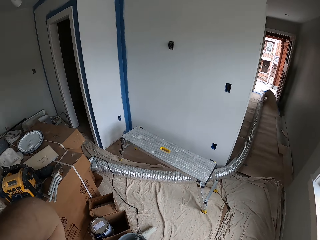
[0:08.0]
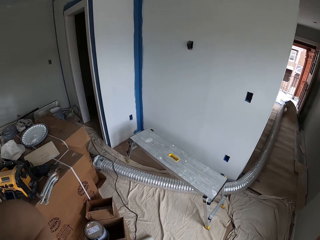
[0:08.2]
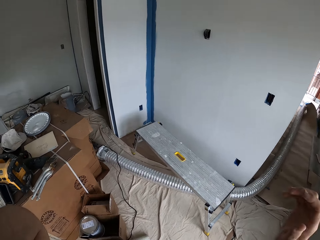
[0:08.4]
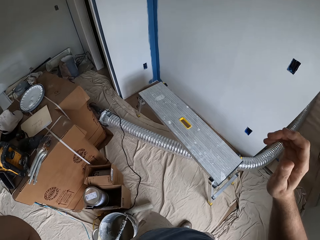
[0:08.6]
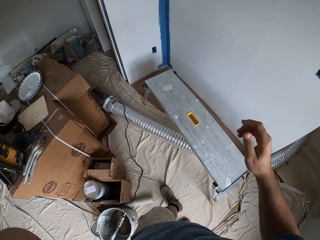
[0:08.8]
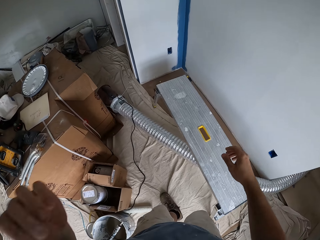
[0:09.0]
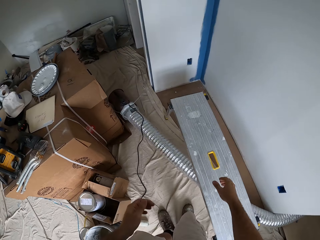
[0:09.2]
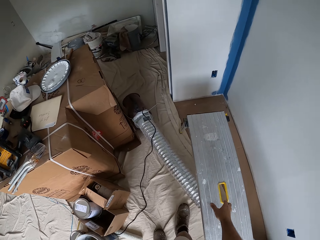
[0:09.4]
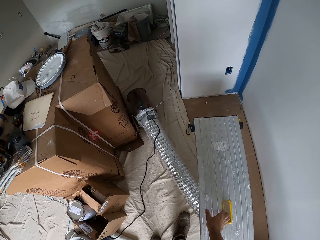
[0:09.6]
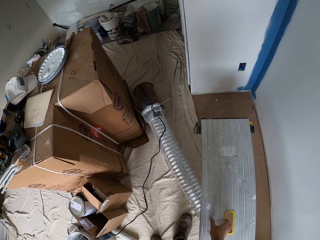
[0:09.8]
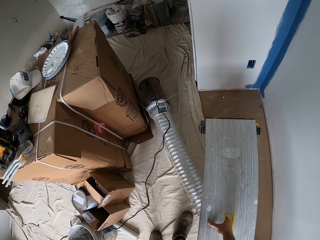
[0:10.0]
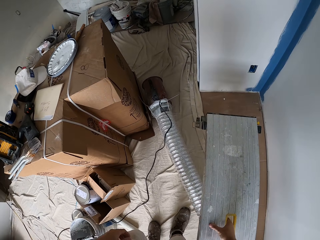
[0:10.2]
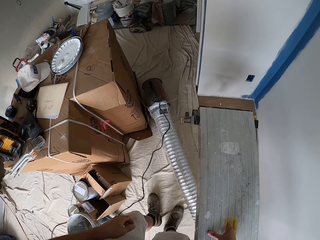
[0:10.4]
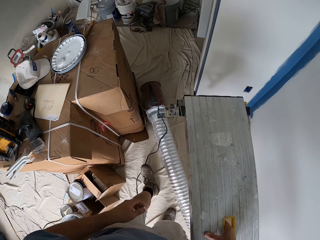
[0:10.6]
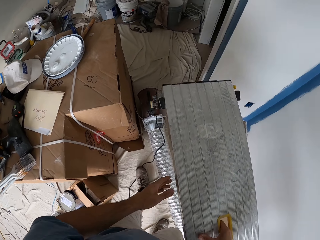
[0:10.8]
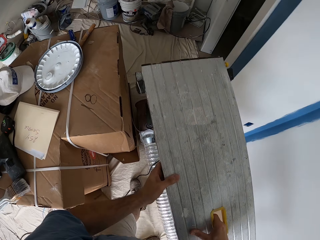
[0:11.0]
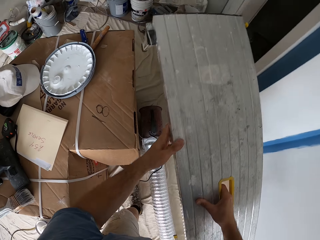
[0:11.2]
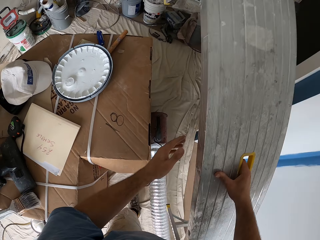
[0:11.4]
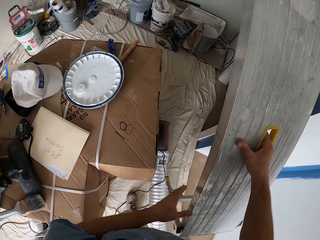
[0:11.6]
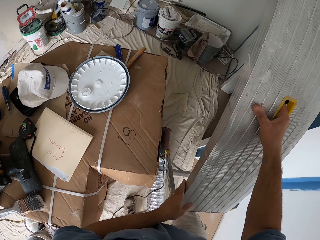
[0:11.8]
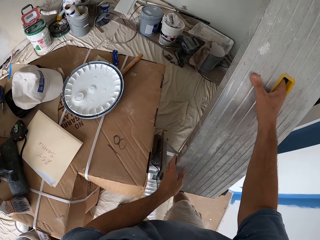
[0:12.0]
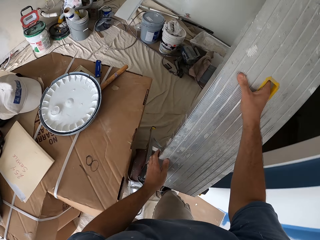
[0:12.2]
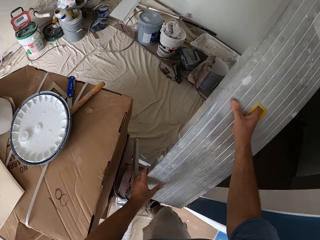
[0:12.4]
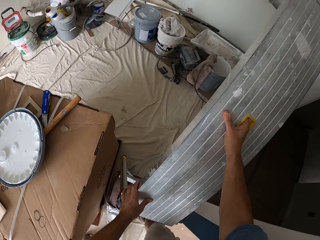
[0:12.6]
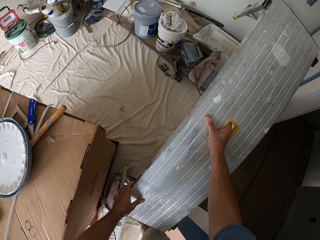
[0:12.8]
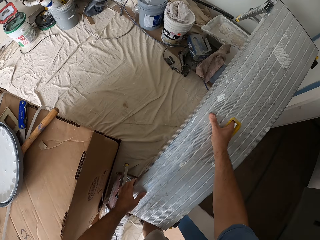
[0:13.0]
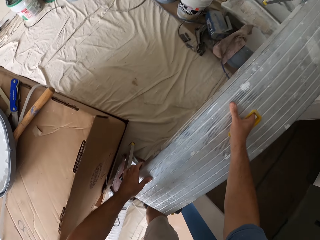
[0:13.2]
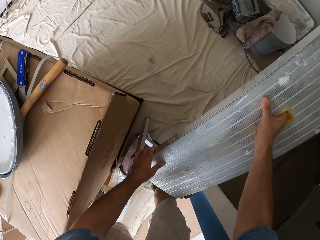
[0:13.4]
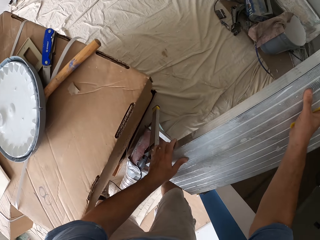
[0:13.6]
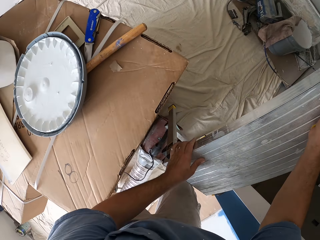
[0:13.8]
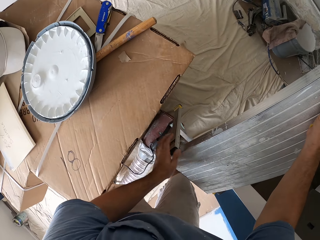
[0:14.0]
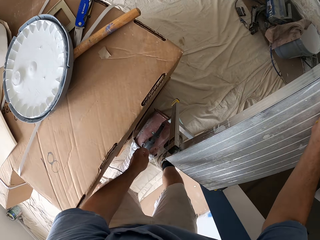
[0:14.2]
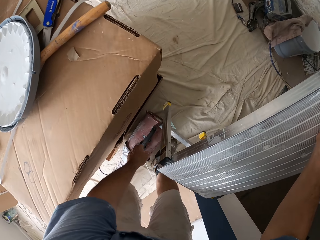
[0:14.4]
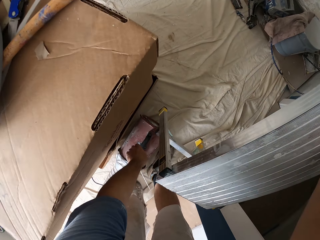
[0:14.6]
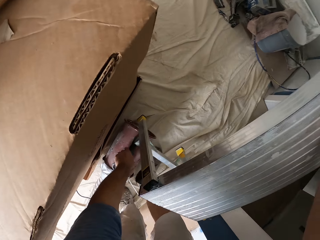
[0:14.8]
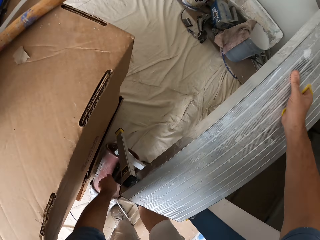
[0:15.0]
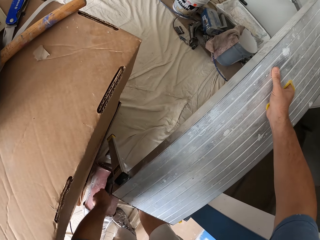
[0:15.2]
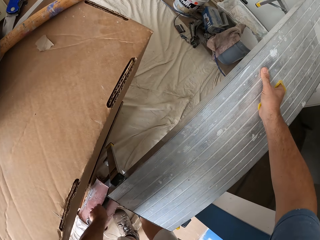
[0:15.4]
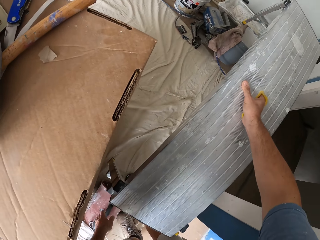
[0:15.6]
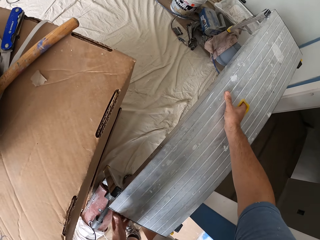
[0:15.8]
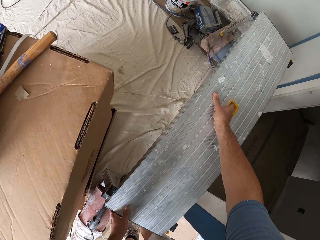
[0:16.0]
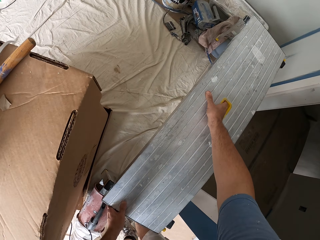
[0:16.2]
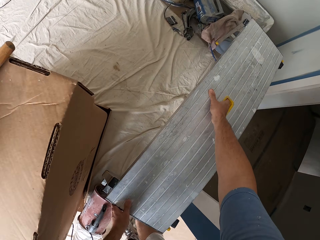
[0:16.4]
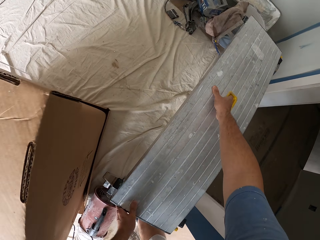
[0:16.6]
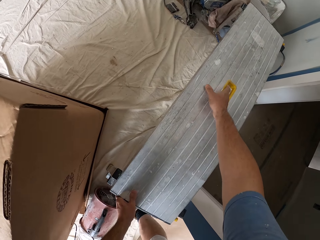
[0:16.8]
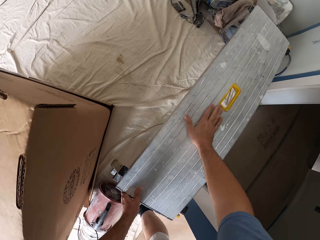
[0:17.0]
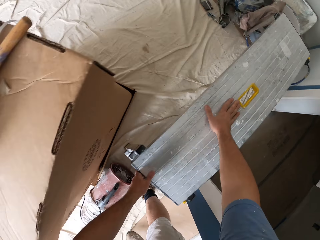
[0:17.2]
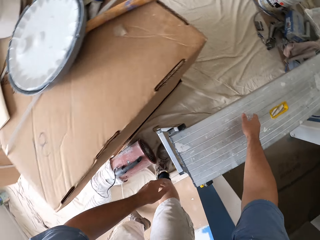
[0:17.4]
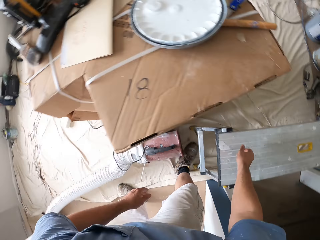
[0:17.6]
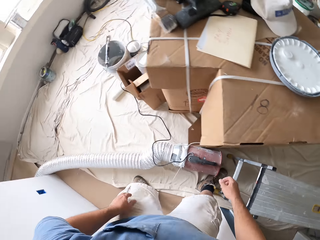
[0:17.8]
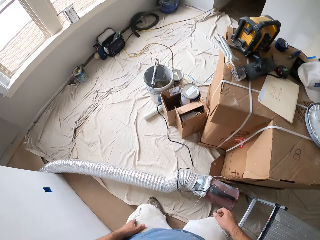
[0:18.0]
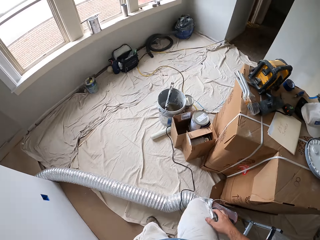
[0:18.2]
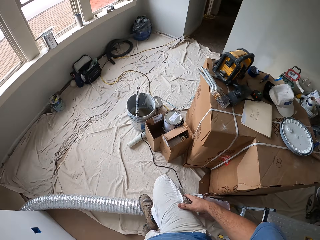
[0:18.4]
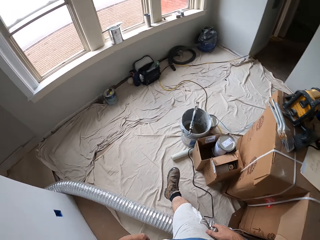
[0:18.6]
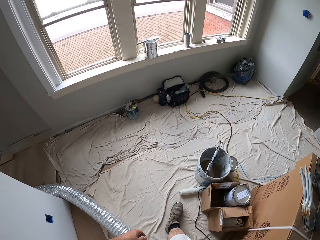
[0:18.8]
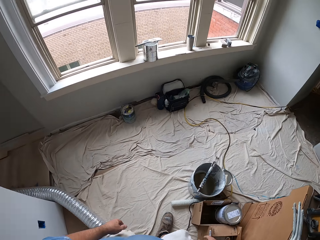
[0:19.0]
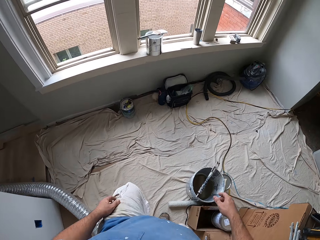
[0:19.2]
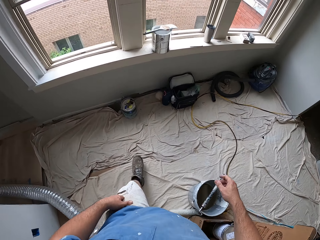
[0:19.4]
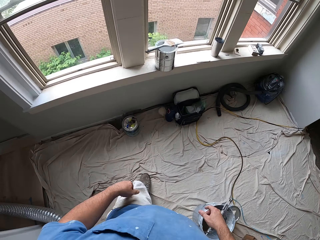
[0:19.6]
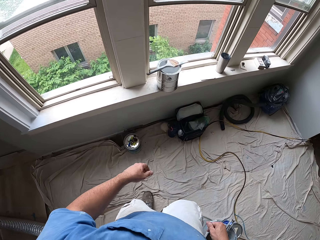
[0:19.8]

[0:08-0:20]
The camera wearer carries the metal bench. They take the bench. They walk to the doorway of the room. They move a lamp. They drop the metal bench. They walk towards the window. They walk around the room.

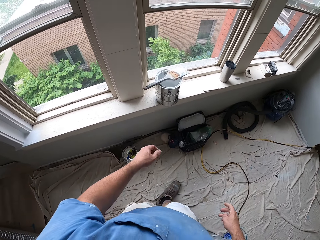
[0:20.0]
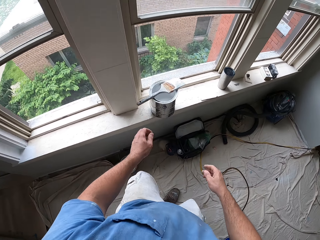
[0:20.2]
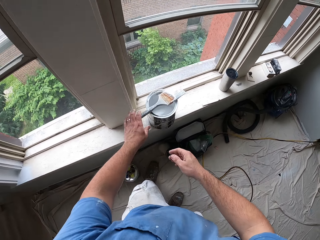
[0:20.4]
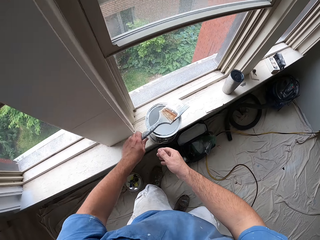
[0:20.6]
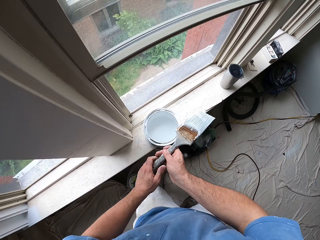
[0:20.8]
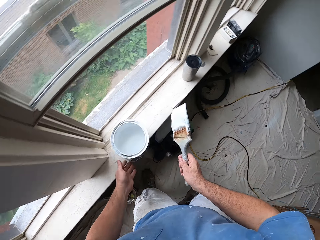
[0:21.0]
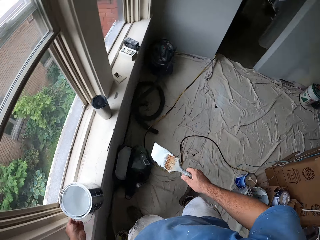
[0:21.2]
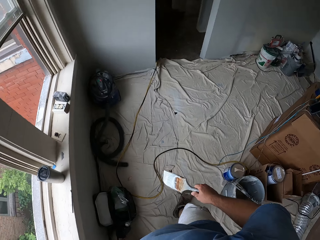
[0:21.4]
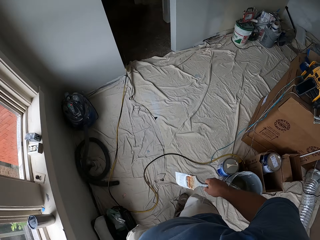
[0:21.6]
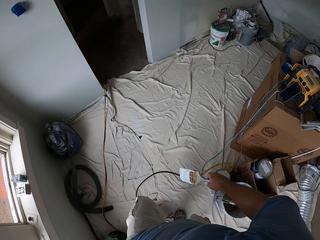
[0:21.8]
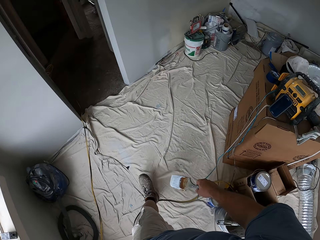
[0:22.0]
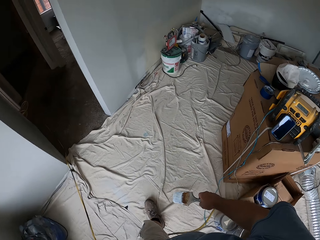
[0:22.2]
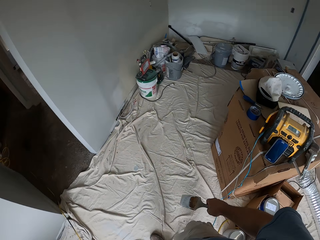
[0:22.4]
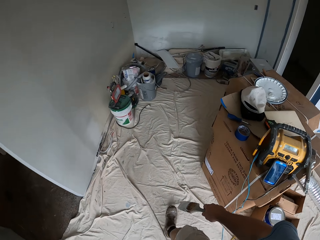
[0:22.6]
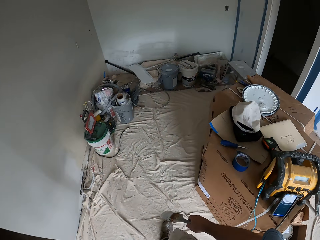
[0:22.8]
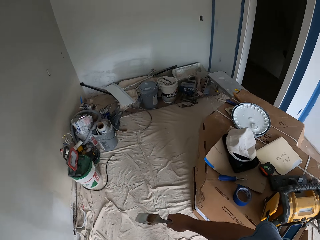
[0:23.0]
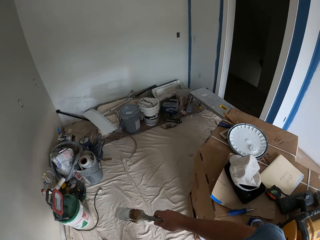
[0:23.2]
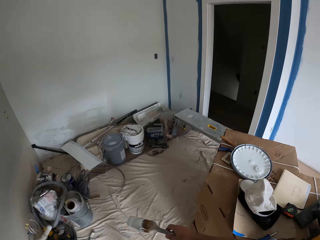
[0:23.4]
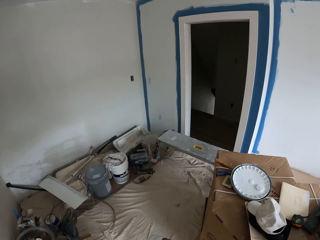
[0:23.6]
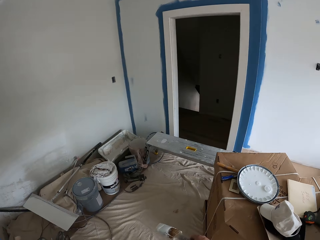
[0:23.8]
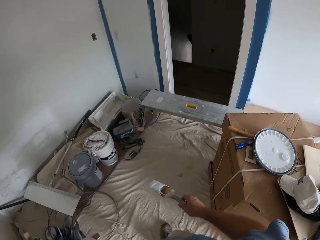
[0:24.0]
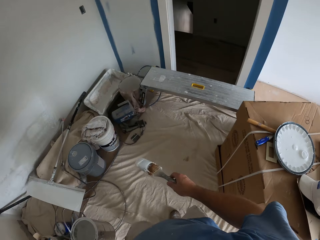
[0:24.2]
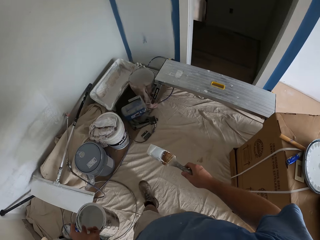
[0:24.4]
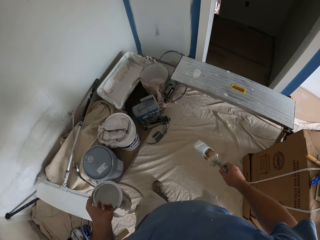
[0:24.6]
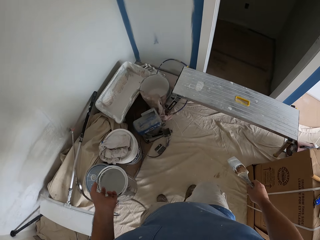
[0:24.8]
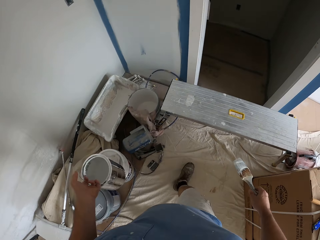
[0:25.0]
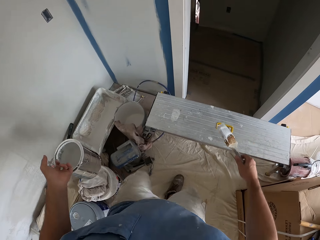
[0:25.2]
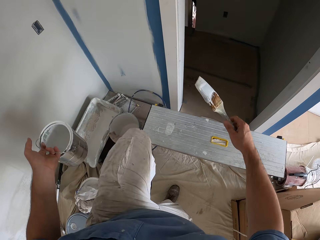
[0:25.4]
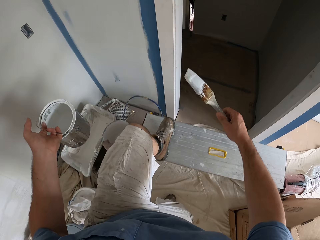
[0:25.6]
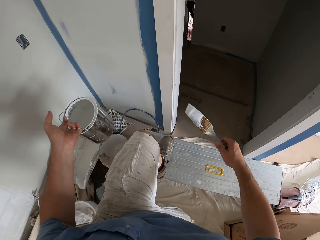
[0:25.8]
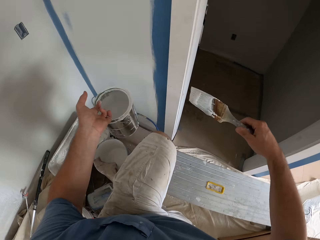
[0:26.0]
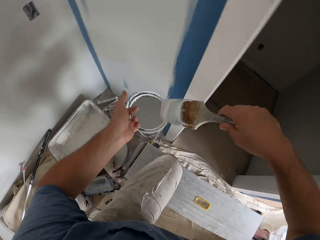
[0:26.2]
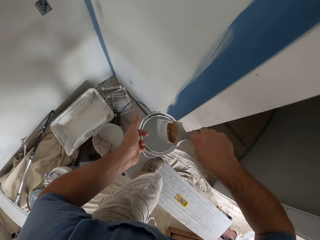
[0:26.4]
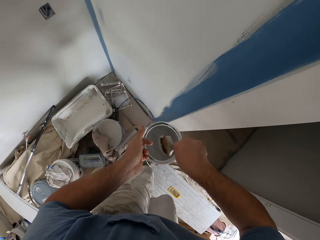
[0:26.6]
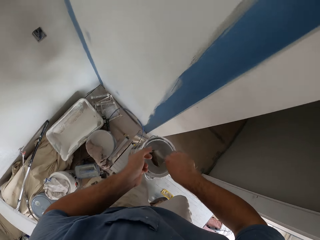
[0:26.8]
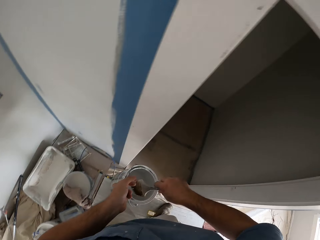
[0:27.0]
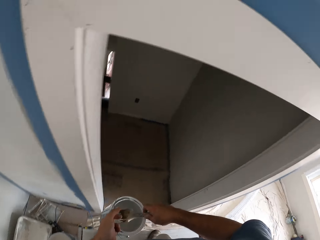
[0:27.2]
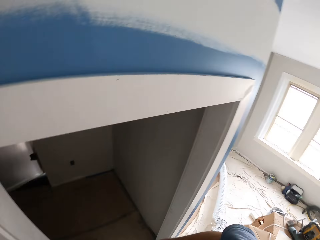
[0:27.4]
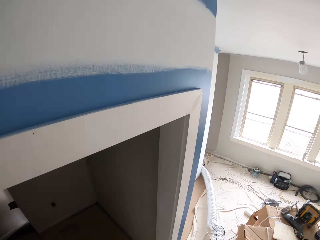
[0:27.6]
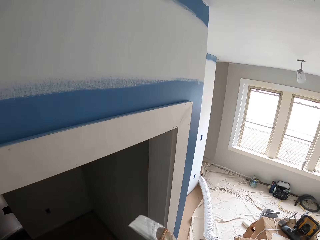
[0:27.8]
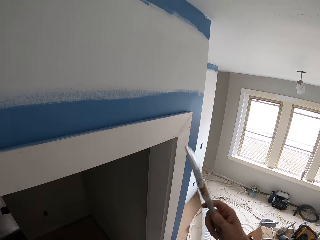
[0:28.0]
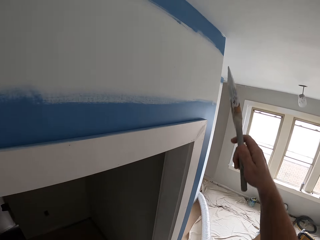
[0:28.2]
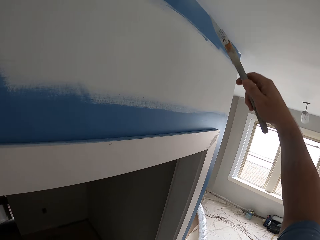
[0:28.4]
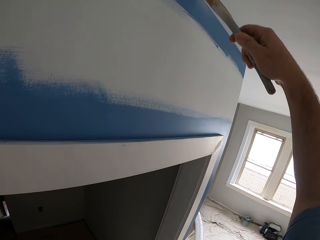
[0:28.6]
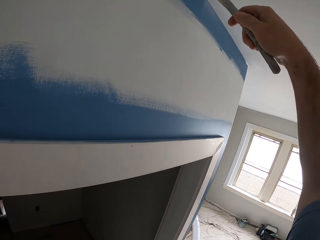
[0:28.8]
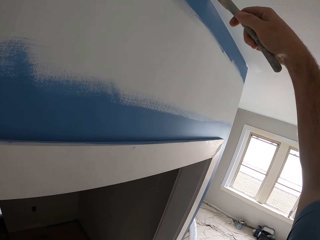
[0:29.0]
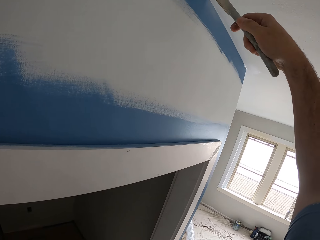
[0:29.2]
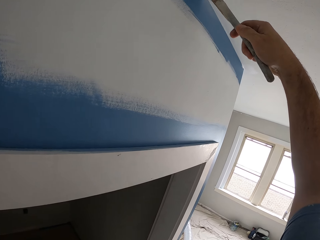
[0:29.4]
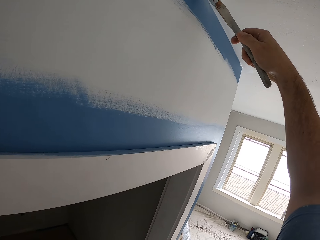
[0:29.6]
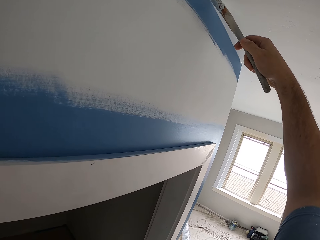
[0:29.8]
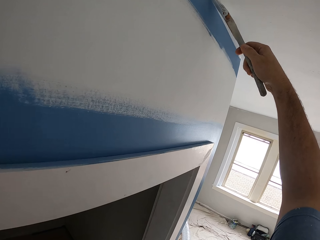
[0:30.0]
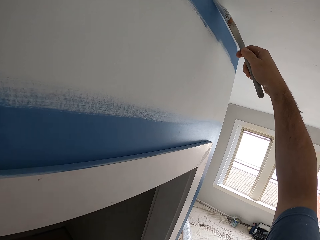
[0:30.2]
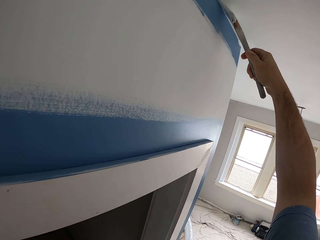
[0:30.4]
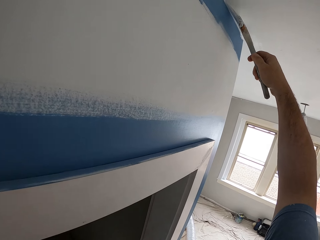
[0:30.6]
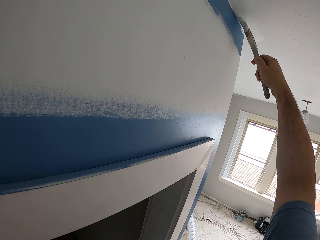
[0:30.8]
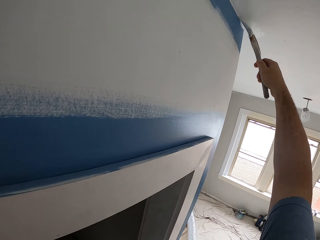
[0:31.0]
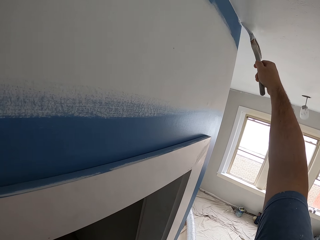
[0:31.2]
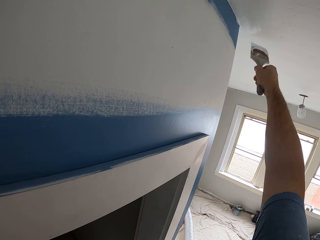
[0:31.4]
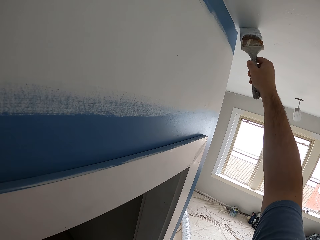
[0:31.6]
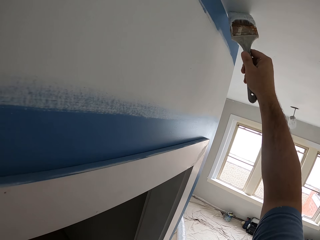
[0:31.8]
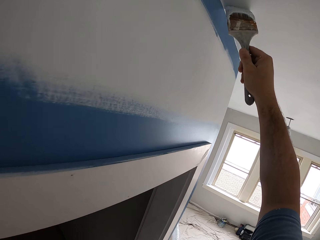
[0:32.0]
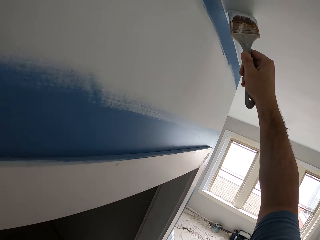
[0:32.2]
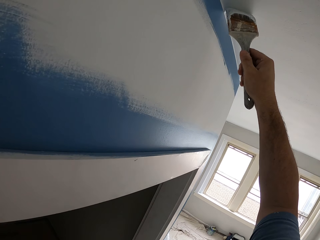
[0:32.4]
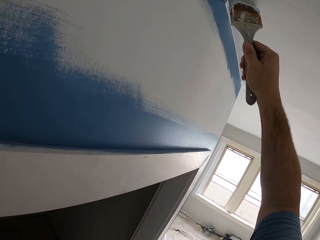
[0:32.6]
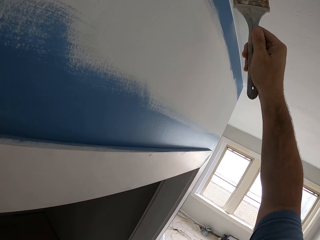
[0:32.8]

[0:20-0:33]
The camera wearer picks up a paint brush. They take a container. They carry a bucket of paint. They walk towards the doorway. They walk around the room. They climb the metal bench. They dip the paint brush in the bucket of paint. They paint the ceiling. They paint the wall.
